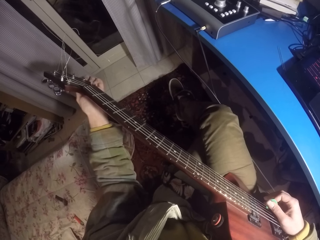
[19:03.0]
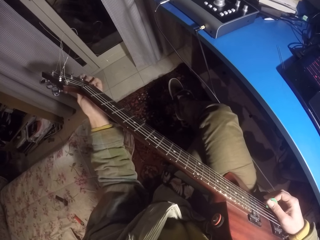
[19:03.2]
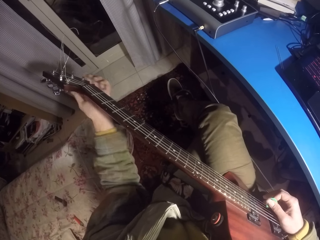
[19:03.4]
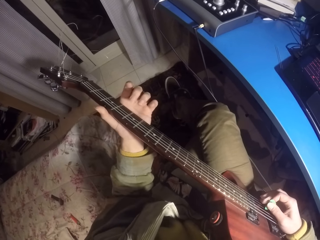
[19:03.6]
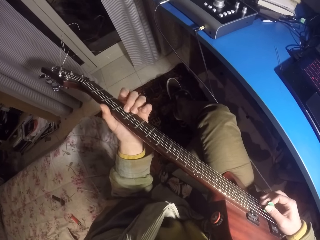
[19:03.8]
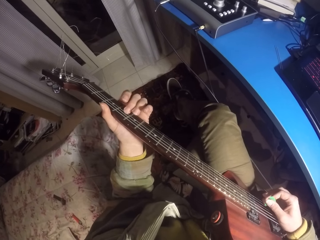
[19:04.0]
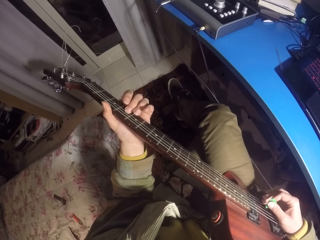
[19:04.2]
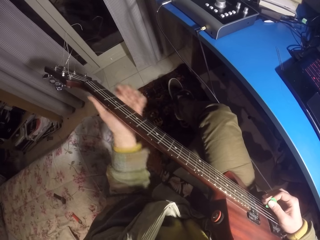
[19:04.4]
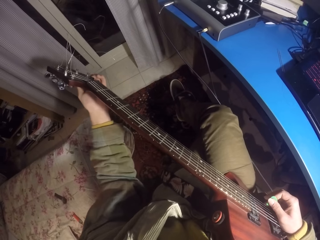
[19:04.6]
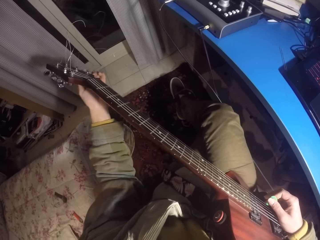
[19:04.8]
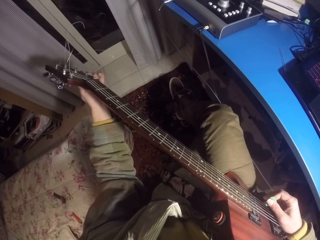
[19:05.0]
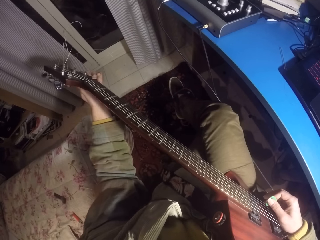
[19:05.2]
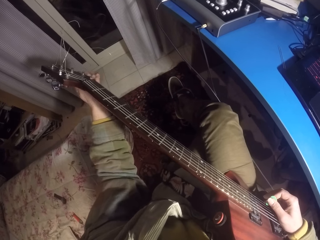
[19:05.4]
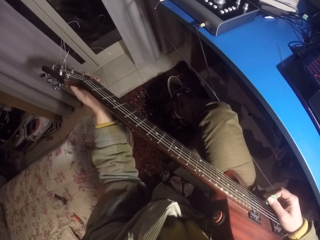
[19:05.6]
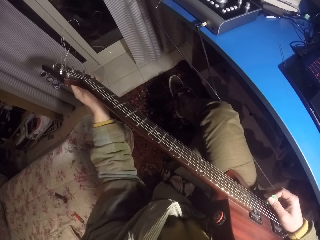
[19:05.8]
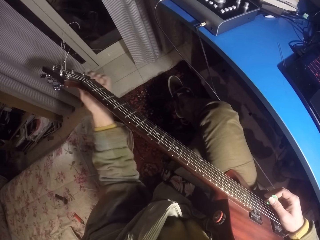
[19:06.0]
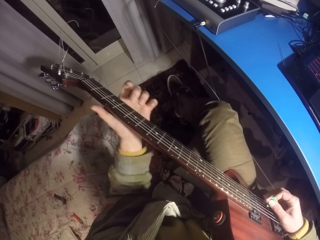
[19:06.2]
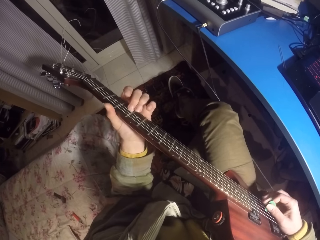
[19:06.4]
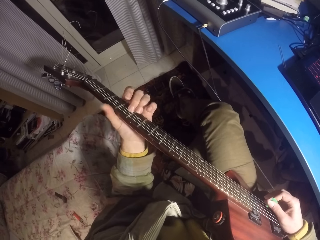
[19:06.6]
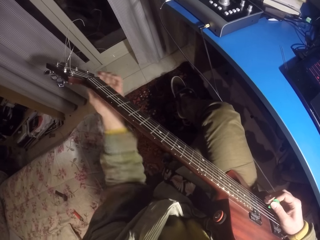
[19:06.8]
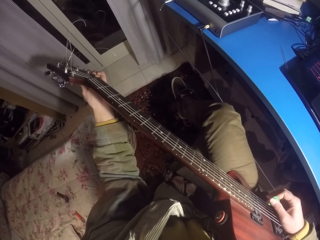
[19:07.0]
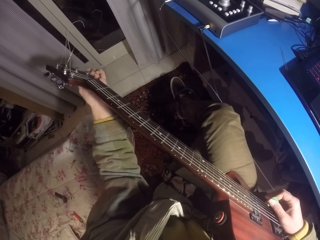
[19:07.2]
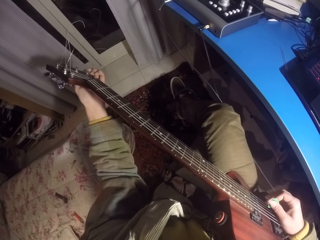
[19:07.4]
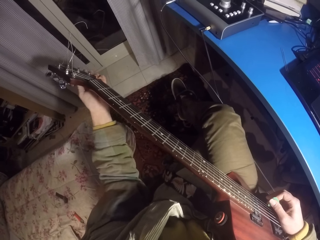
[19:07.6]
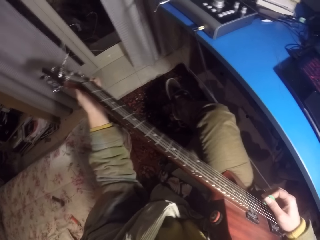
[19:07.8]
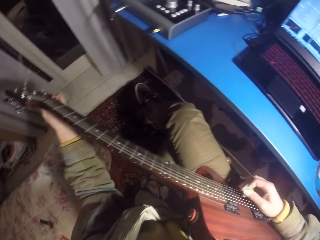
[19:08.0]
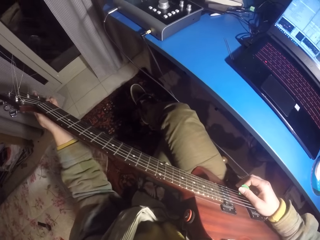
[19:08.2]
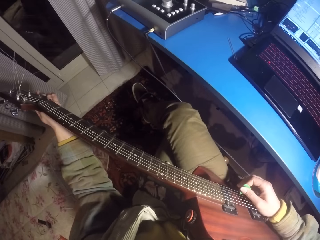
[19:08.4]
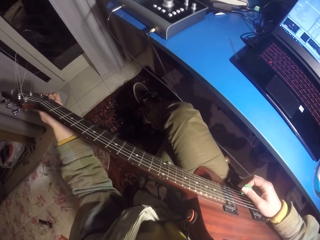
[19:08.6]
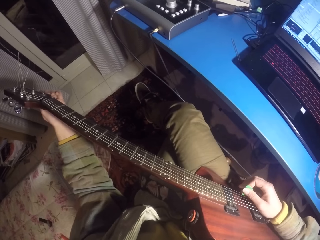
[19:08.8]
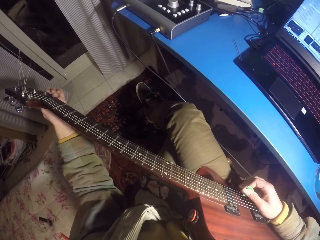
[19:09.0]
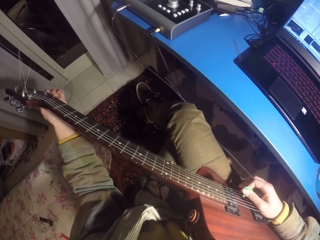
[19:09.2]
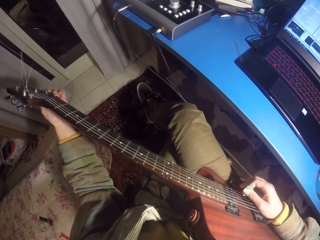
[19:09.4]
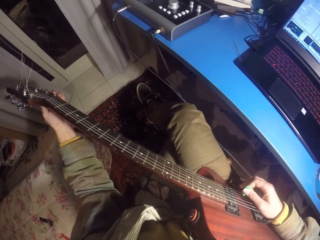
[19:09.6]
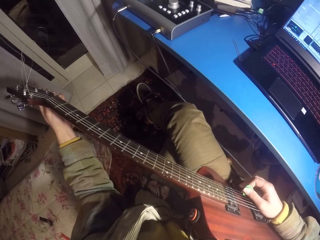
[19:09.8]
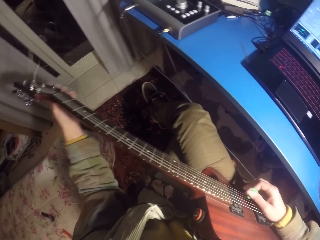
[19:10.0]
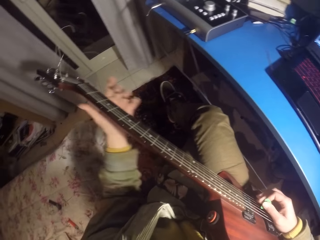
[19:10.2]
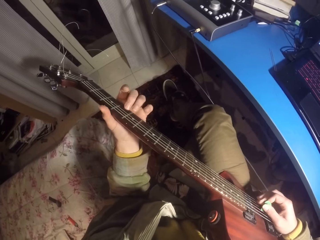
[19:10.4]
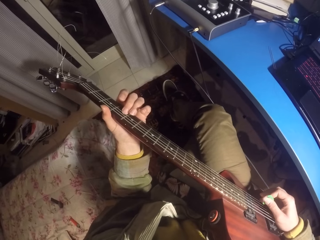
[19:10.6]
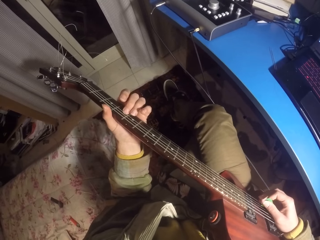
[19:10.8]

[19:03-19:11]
The camera wearer plays the guitar. They adjust the guitar strings.

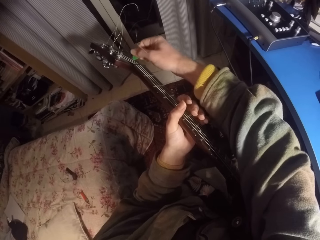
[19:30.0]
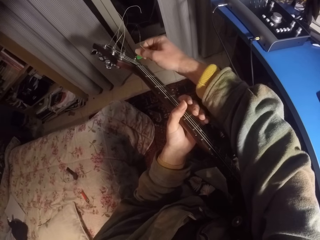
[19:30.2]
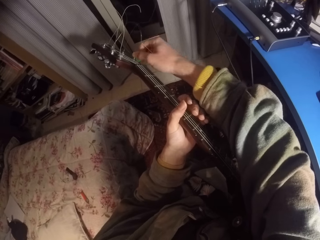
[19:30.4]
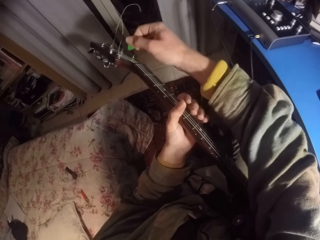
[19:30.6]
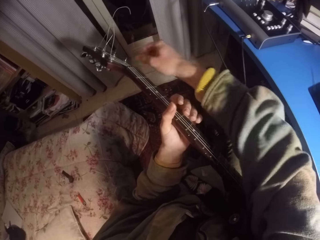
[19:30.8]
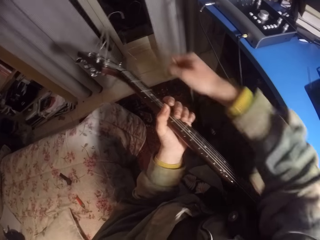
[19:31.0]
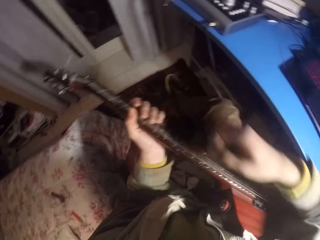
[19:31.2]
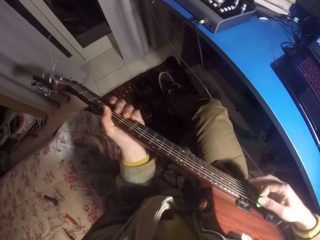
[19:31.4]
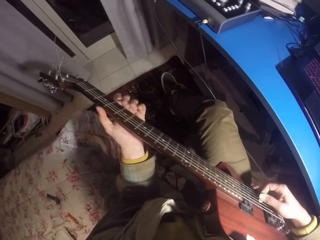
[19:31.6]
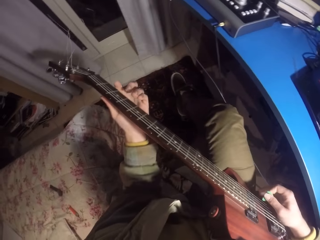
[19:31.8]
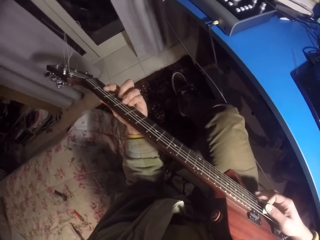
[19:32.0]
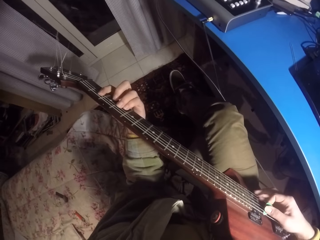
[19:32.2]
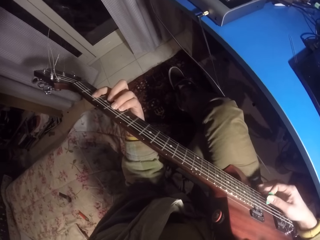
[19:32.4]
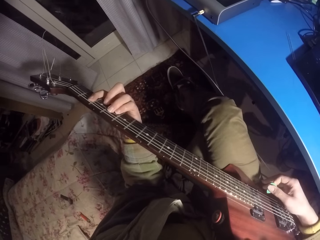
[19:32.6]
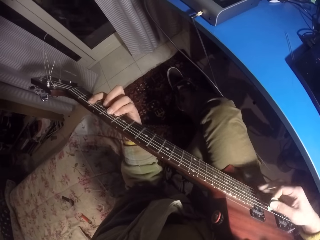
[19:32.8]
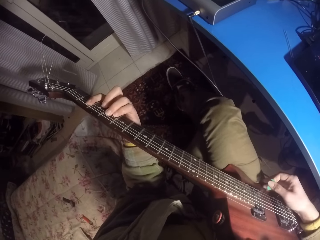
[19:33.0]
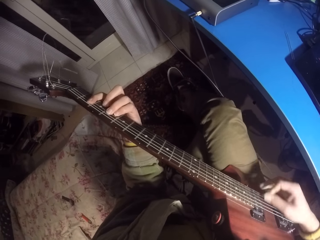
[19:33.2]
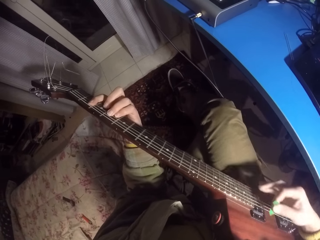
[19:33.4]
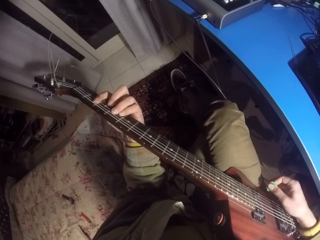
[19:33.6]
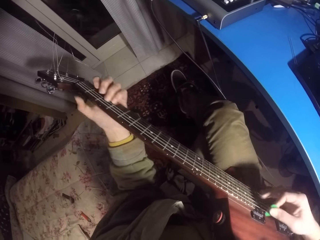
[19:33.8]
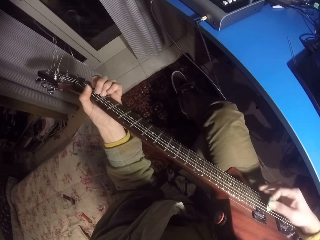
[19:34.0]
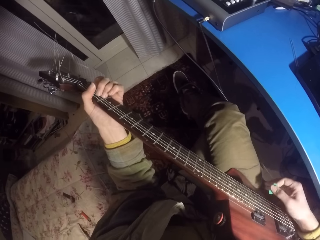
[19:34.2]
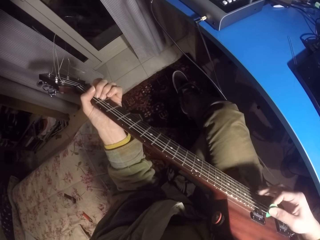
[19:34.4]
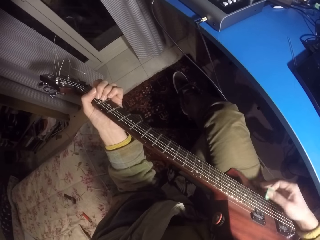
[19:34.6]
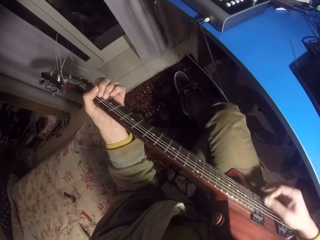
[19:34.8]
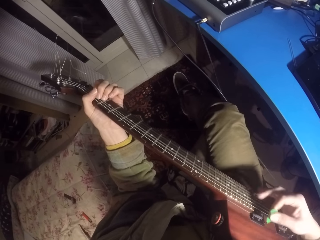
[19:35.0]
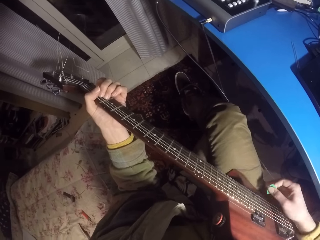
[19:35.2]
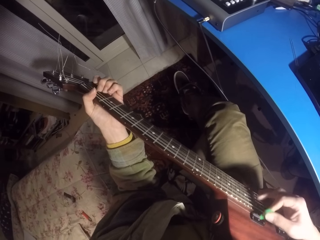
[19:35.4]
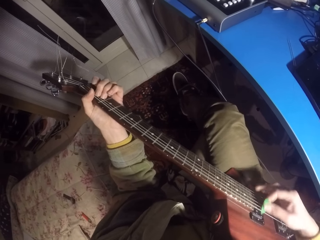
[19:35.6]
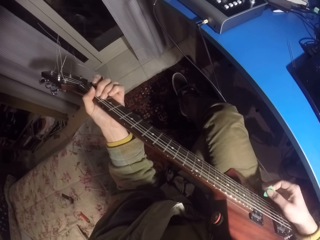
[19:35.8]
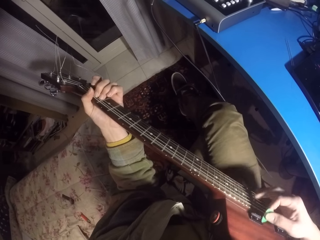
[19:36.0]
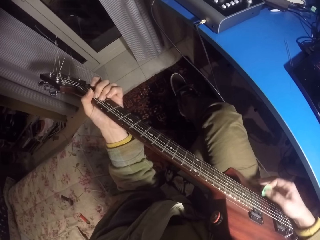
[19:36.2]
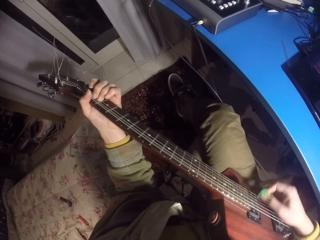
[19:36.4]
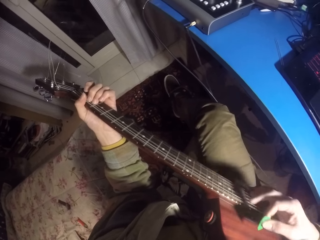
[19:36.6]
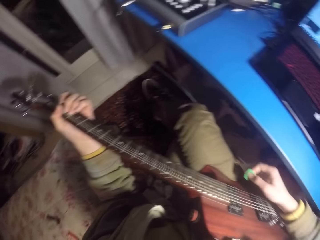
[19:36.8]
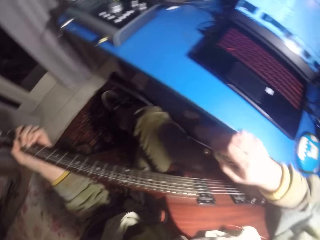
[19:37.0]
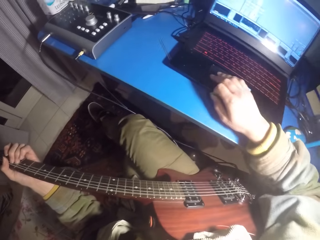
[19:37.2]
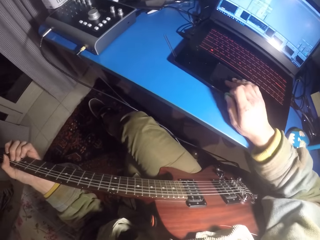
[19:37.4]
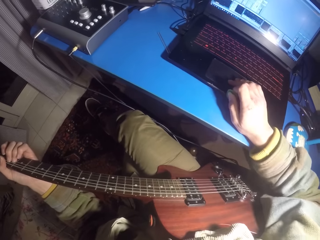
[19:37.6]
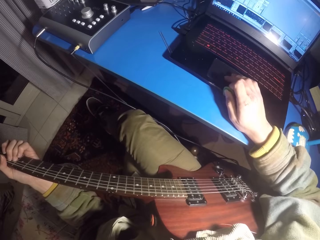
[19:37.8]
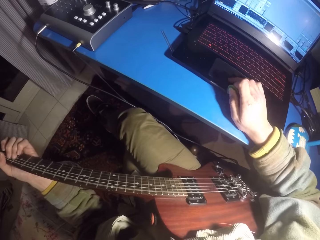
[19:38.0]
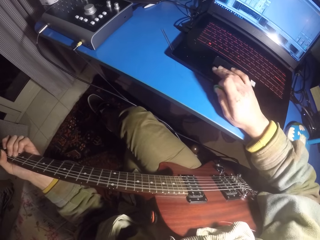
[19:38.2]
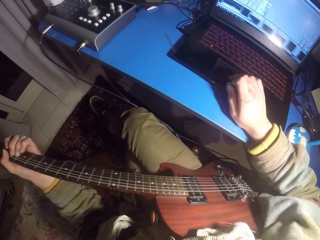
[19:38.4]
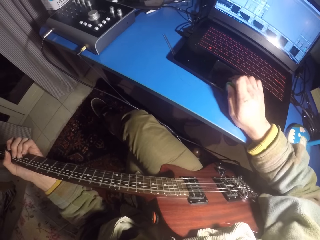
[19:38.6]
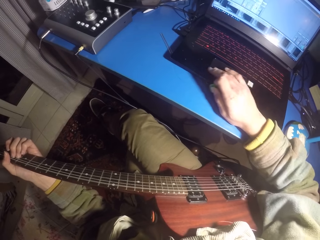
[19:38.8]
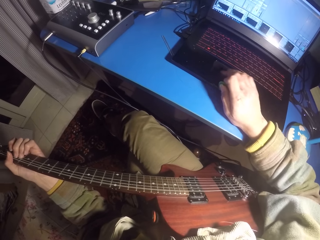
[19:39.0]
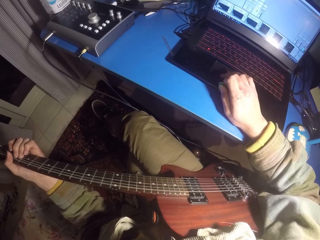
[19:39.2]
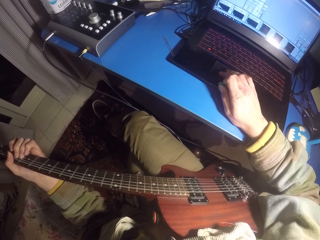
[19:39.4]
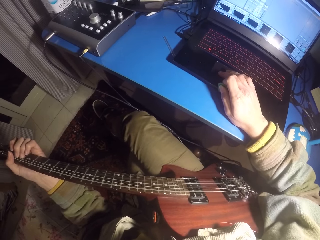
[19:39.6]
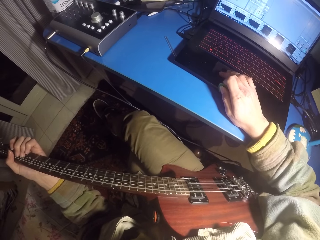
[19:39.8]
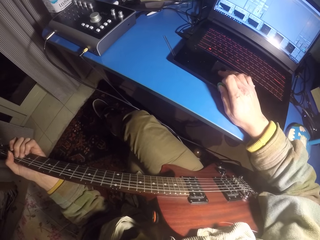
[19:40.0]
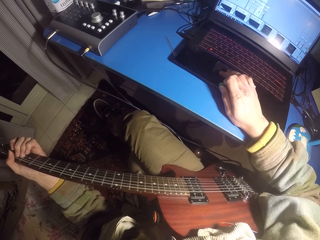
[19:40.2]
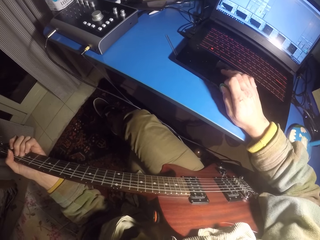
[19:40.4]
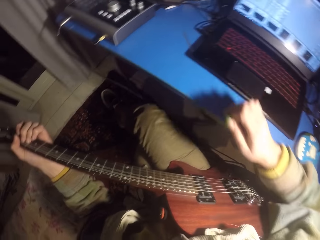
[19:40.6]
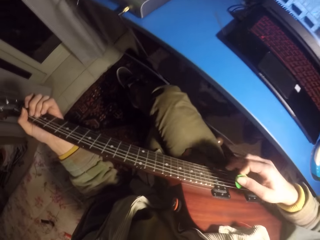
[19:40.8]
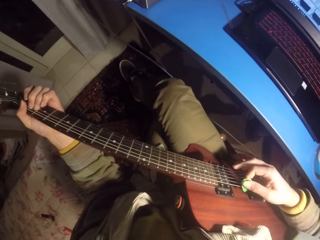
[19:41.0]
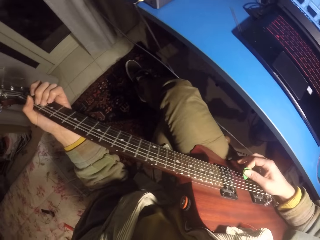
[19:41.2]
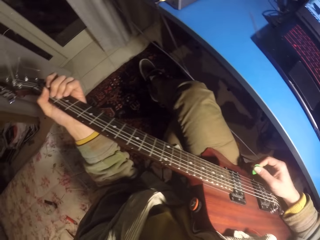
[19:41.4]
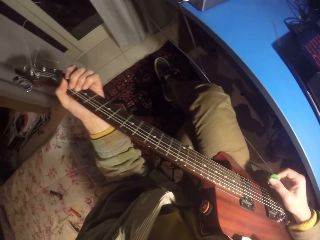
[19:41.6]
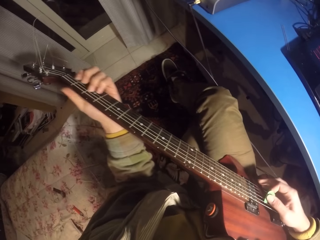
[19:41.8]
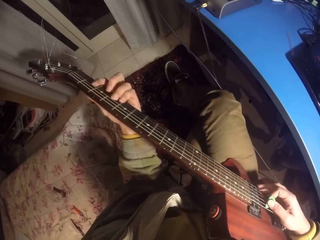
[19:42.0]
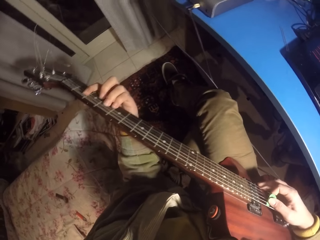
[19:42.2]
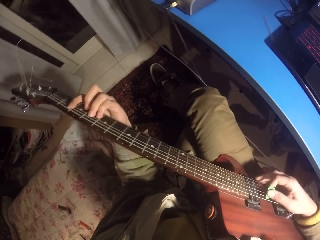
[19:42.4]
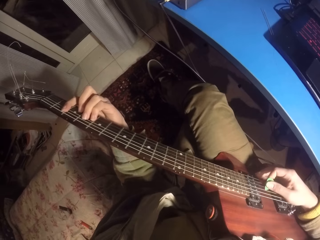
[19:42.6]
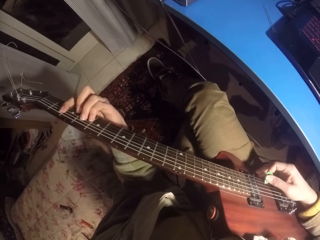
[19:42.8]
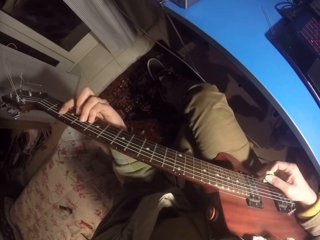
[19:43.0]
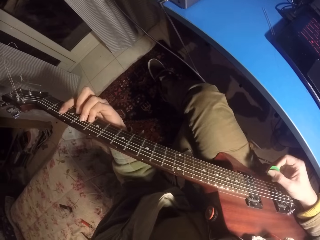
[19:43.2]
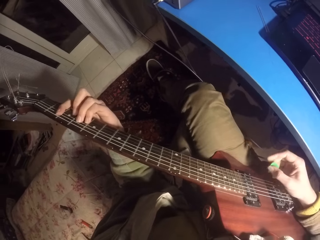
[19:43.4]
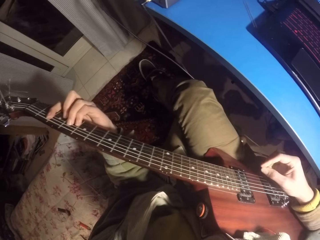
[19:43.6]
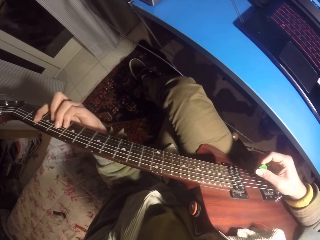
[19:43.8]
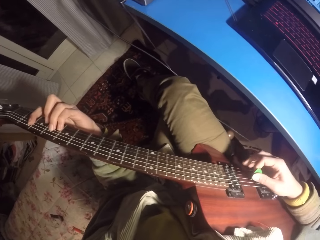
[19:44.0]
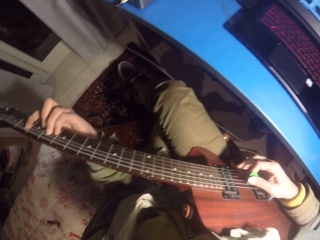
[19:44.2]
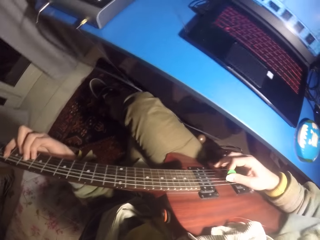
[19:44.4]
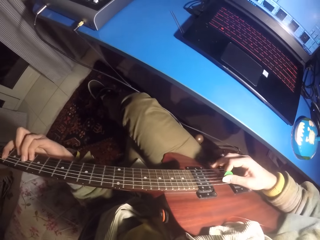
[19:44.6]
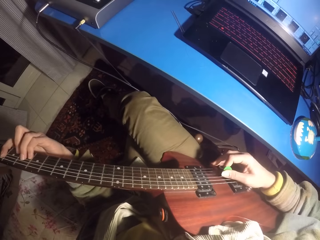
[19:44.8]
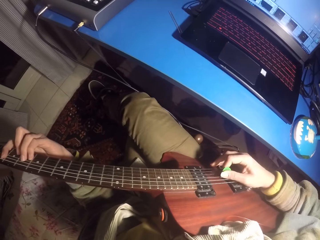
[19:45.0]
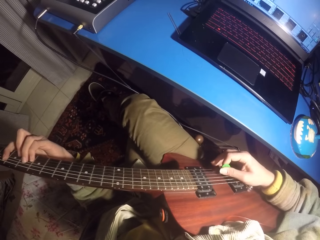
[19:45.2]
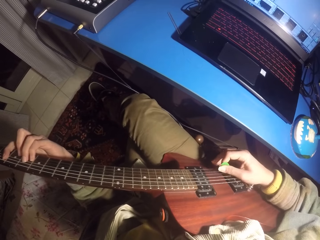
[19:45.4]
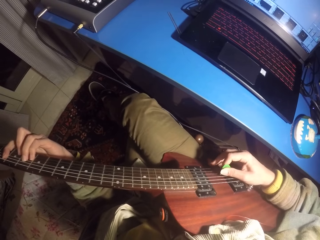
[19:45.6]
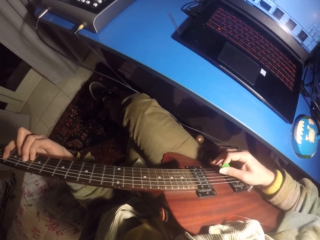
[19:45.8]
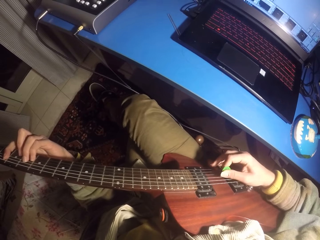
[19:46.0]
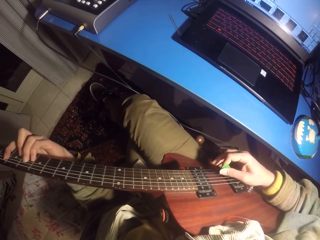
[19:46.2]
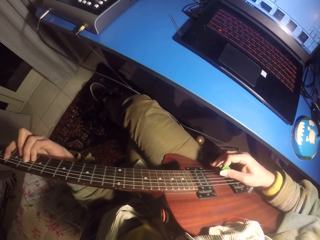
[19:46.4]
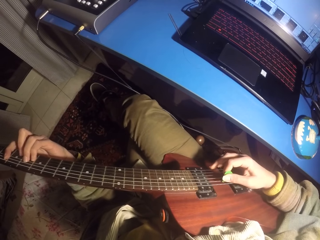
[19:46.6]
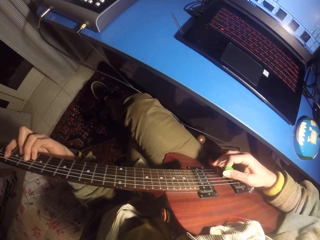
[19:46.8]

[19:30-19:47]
The camera wearer plays the guitar. They use the touchpad on the laptop. They play the guitar.
